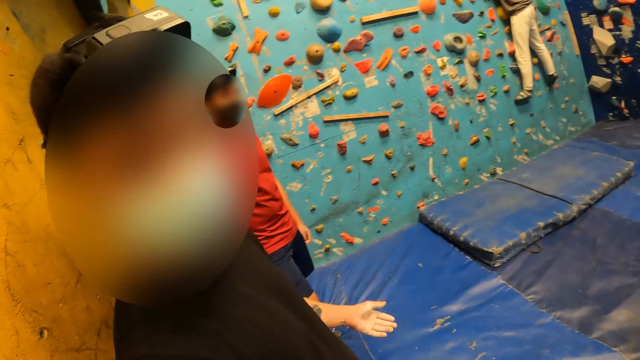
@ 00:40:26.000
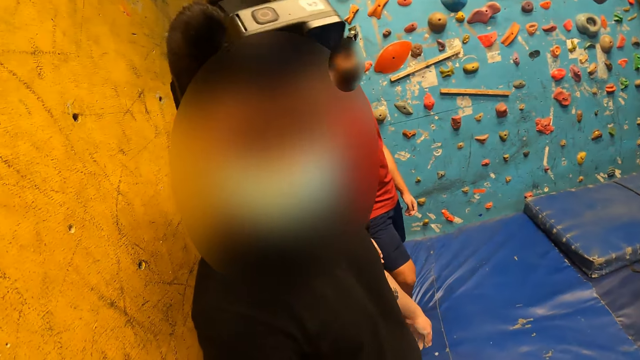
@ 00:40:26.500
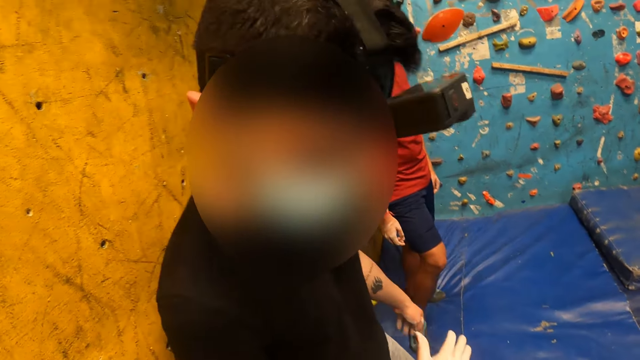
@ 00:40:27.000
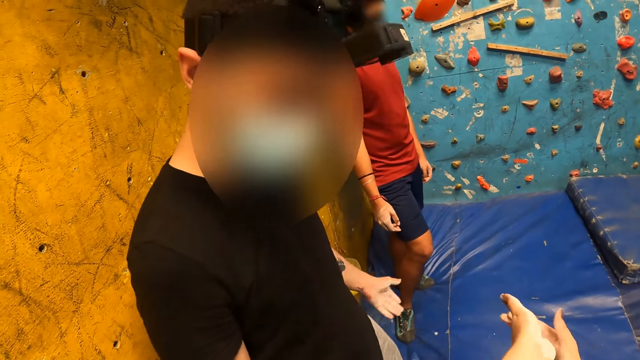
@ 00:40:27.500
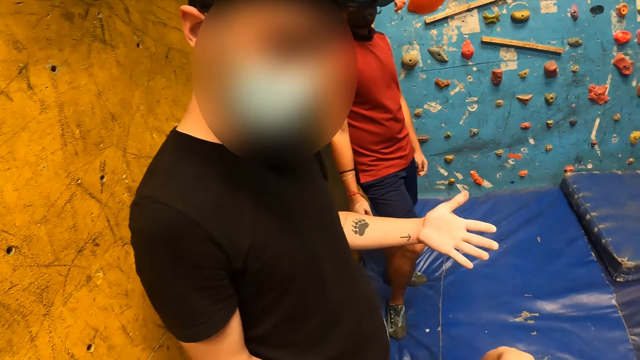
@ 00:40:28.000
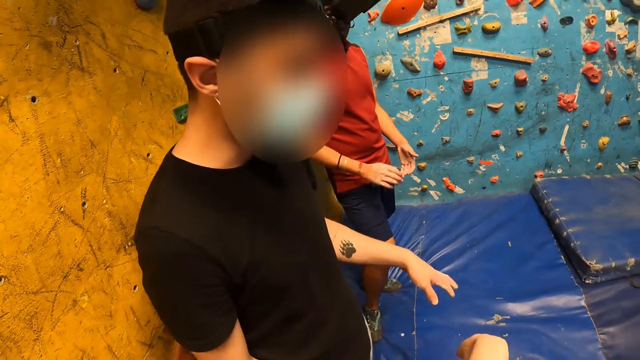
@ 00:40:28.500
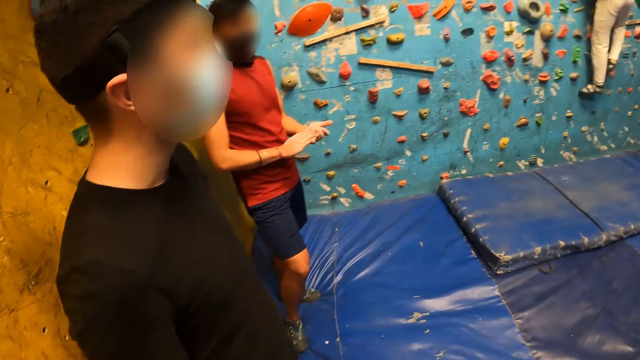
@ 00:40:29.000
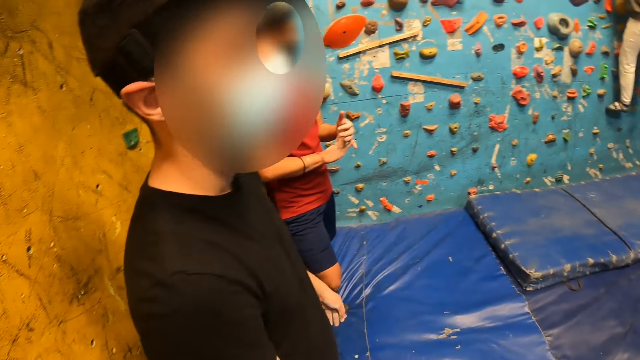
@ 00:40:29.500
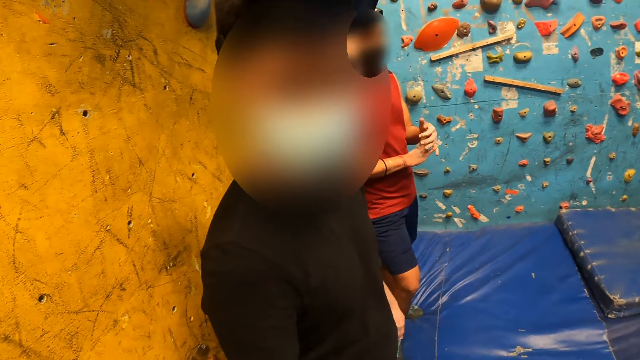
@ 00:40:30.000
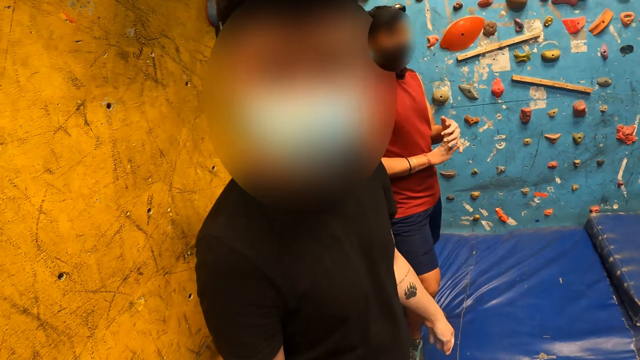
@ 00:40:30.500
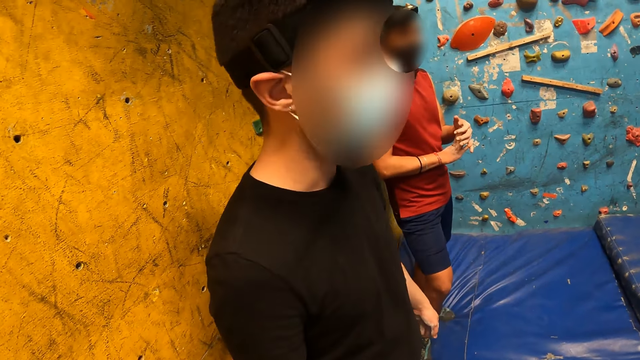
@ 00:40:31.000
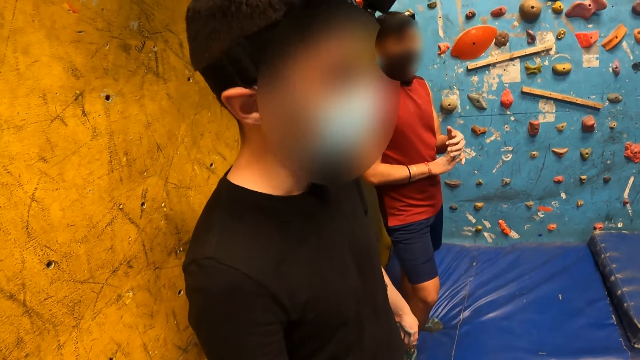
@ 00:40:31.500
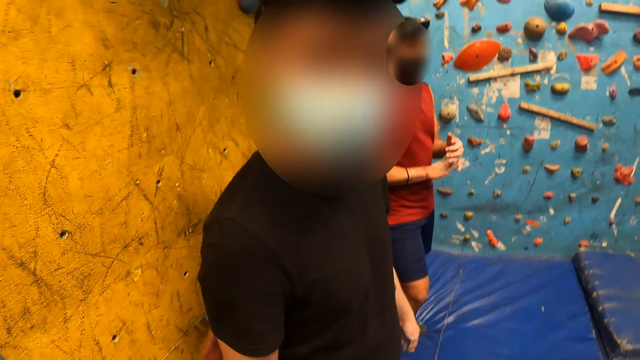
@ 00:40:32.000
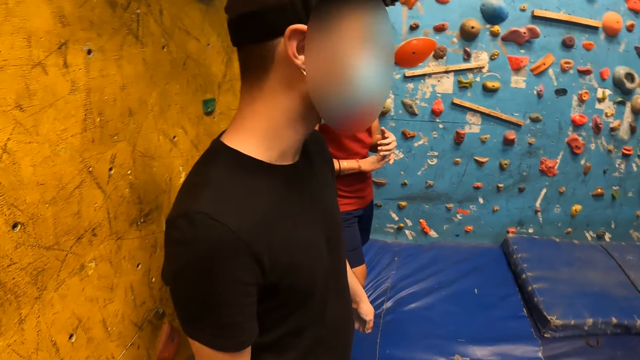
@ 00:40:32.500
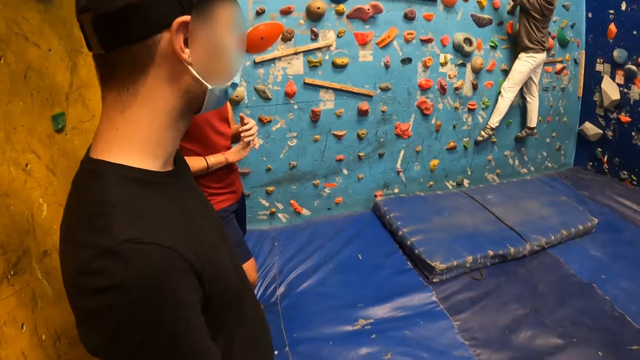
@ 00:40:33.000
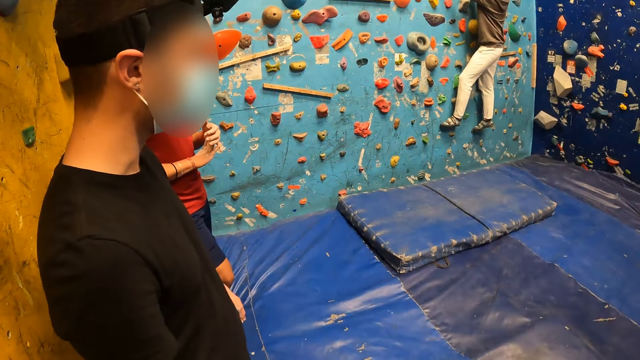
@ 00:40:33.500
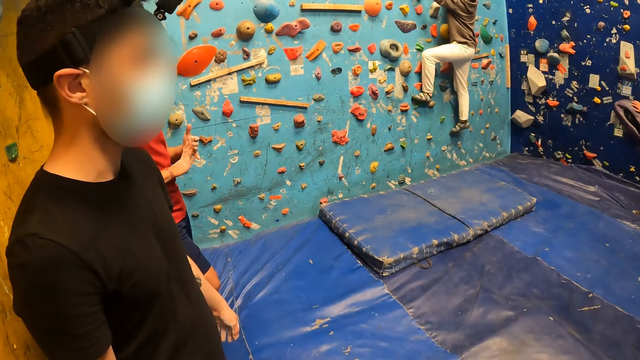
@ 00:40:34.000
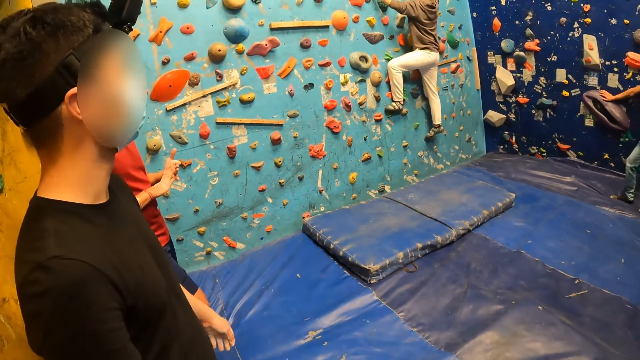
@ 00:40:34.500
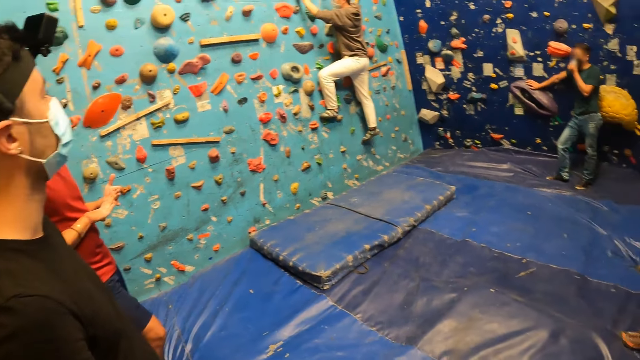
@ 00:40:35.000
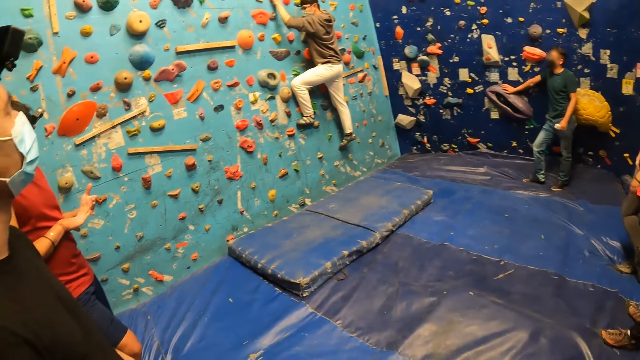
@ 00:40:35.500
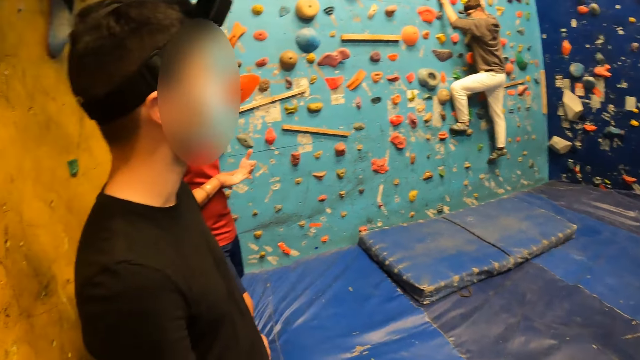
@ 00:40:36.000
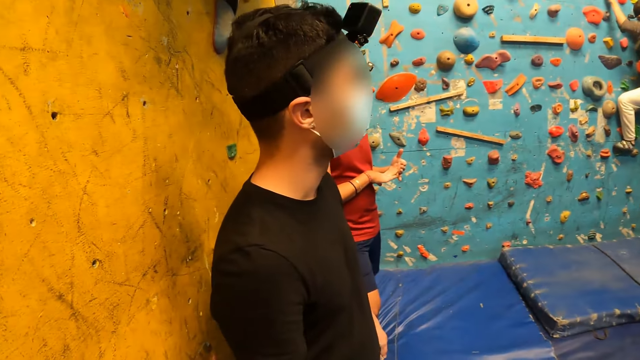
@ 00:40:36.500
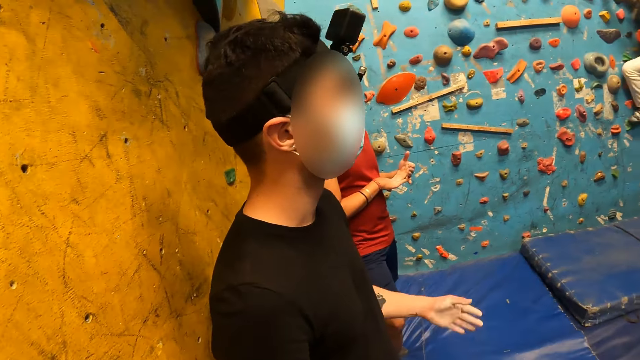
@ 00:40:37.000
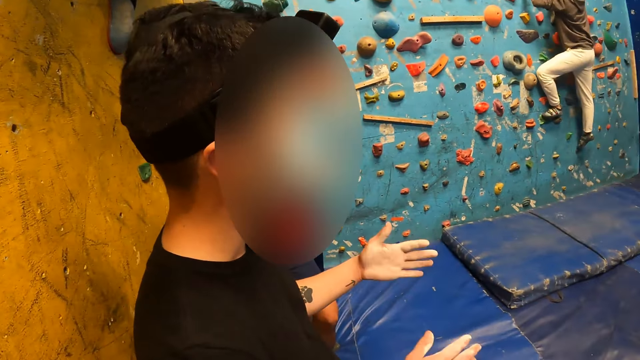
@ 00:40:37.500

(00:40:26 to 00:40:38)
The camera wearer massages his left hand with his right hand.

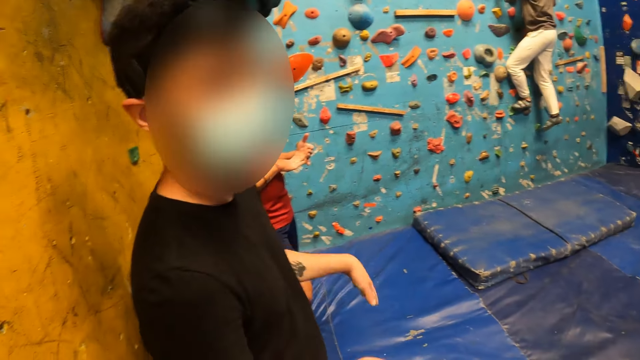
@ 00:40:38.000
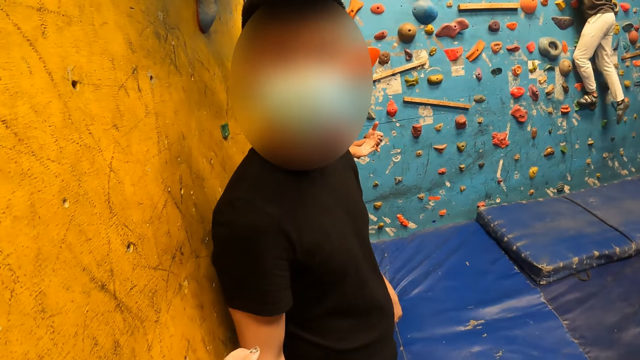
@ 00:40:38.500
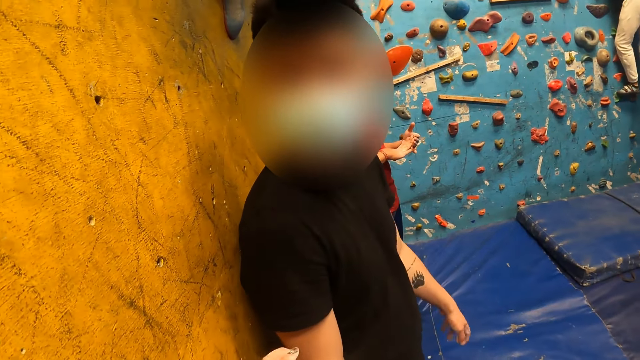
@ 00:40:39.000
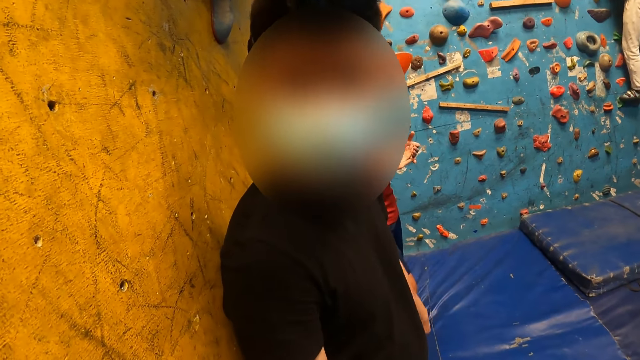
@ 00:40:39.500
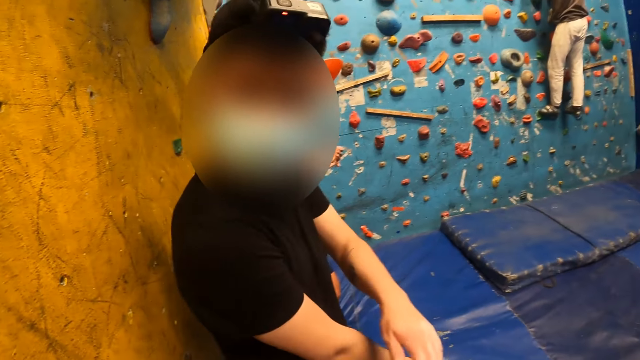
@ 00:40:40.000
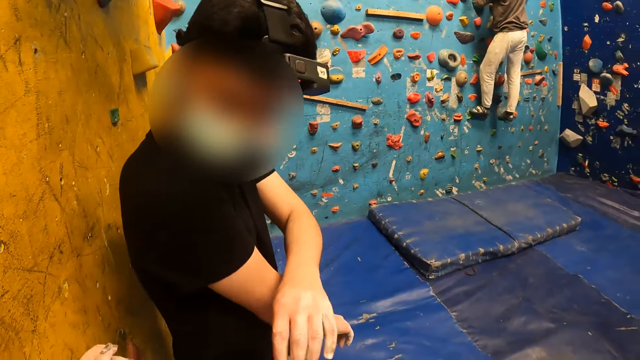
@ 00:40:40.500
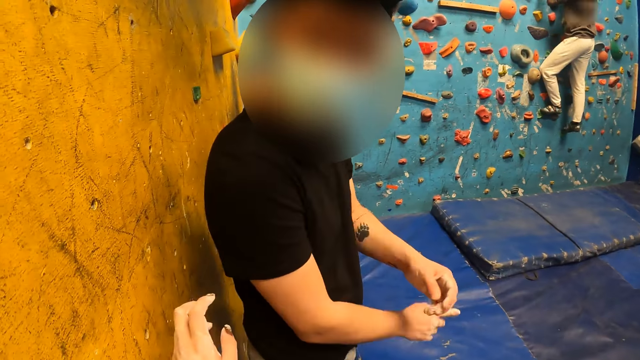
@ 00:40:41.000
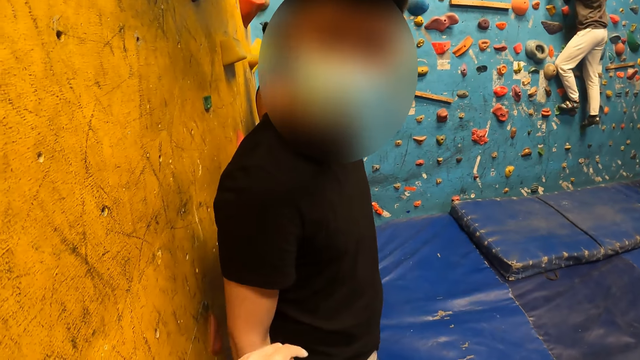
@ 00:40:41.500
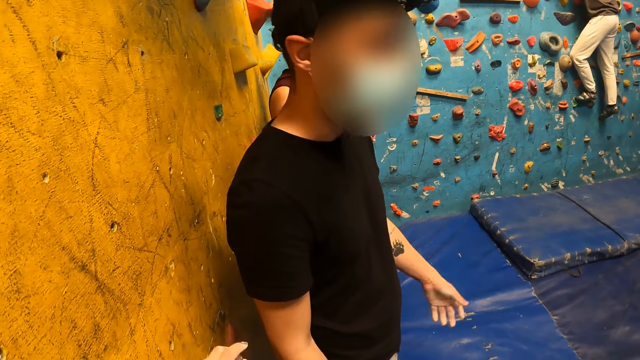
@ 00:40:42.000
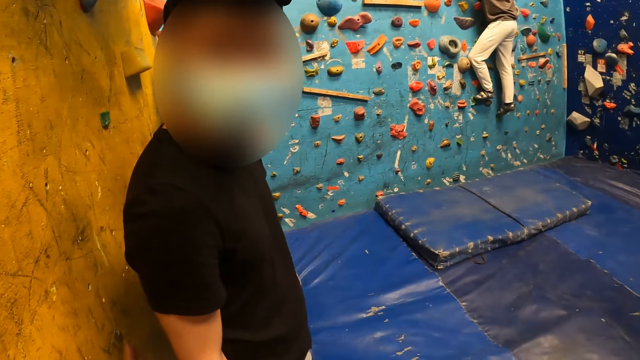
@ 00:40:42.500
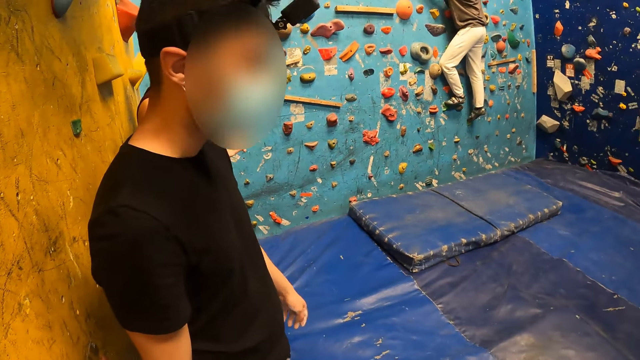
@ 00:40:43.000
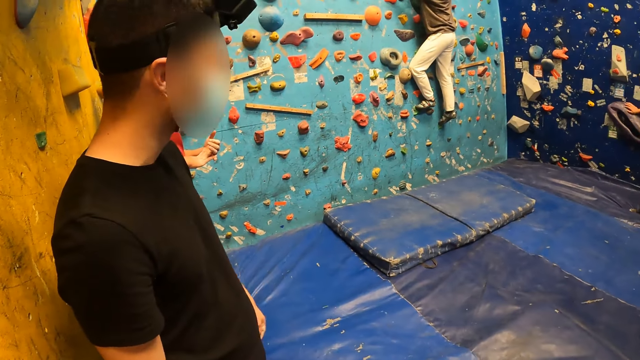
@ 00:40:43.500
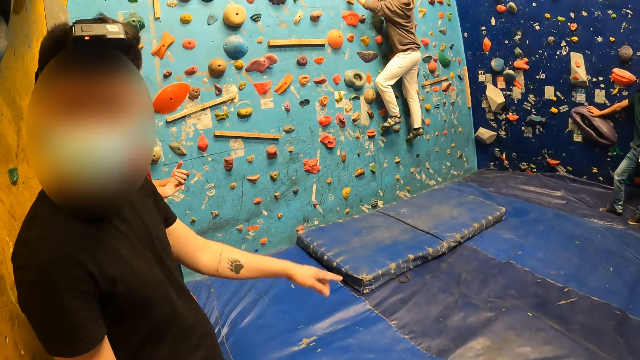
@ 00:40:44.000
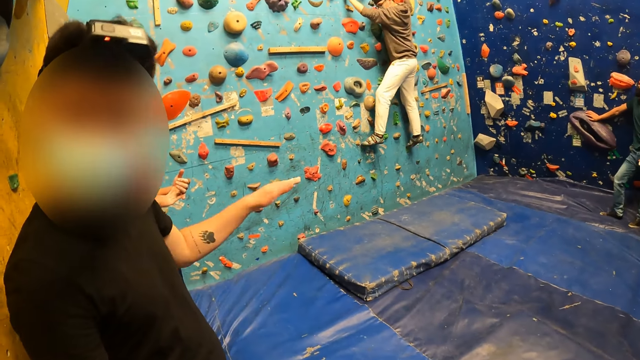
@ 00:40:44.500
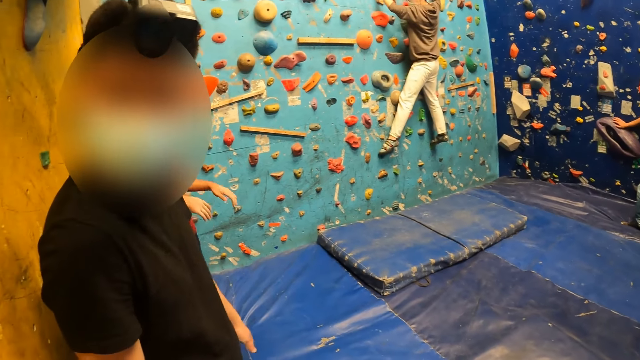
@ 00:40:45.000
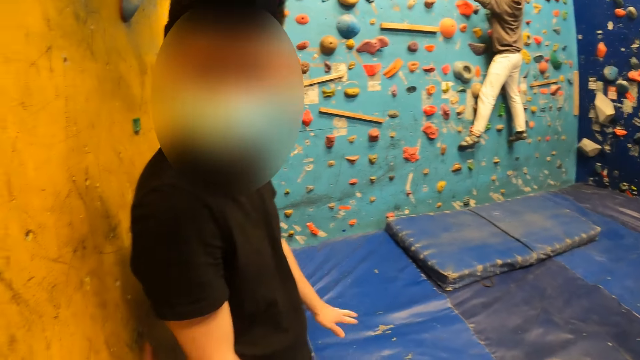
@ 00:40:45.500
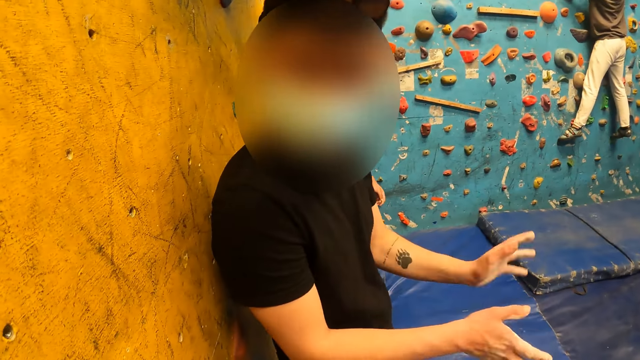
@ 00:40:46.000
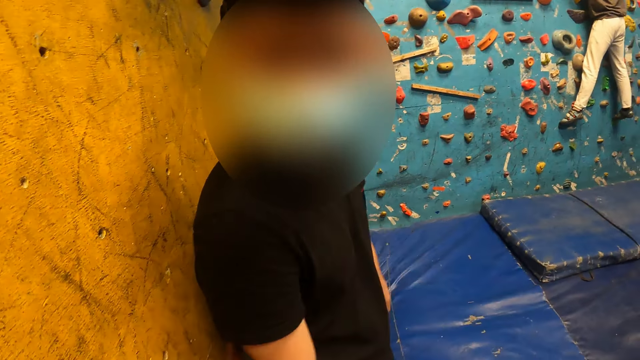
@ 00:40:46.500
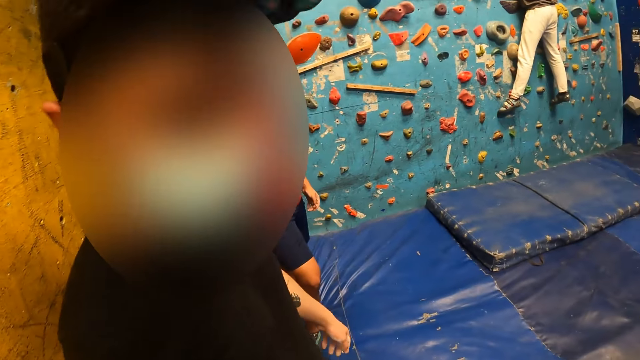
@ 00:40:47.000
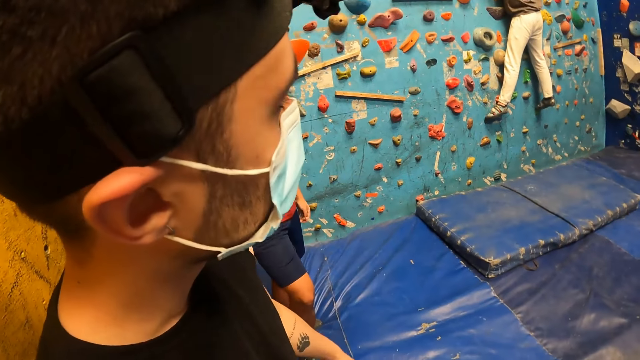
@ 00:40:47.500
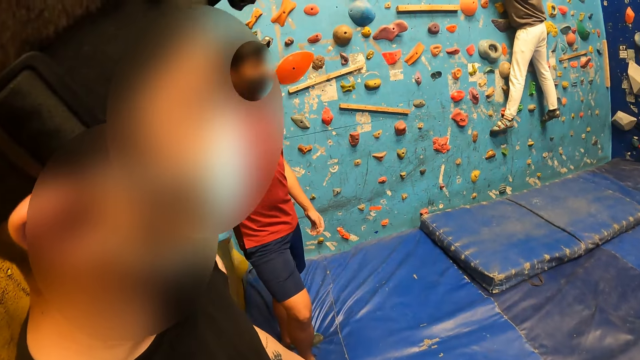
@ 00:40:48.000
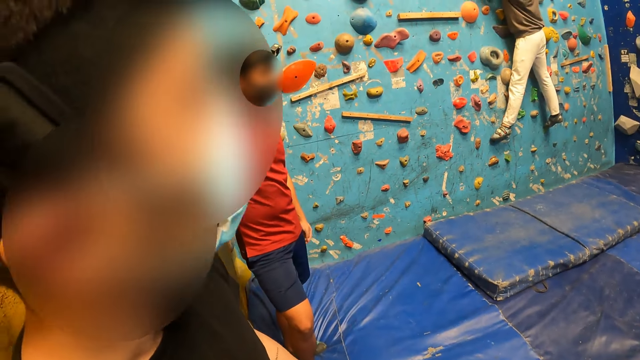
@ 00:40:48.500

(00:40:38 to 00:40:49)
The man scratches his left hand with his right hand.
